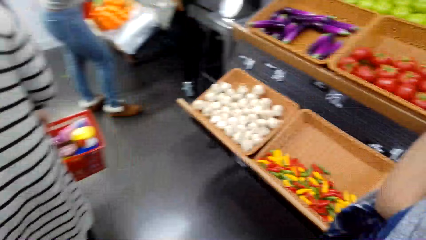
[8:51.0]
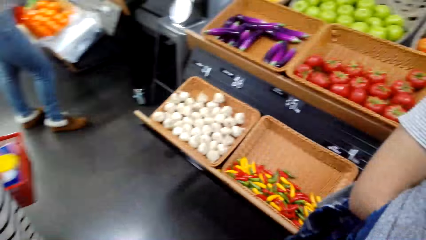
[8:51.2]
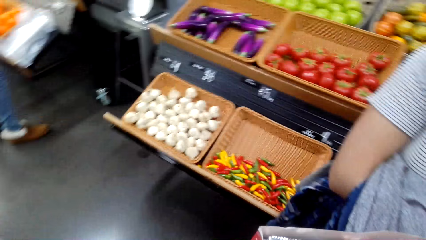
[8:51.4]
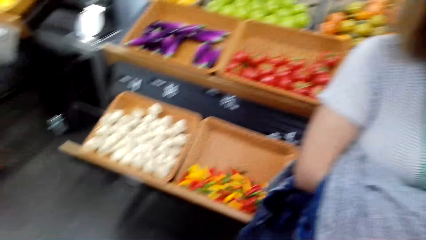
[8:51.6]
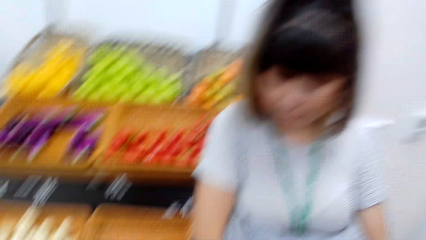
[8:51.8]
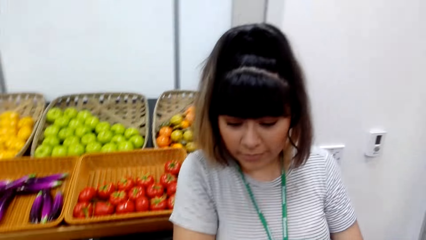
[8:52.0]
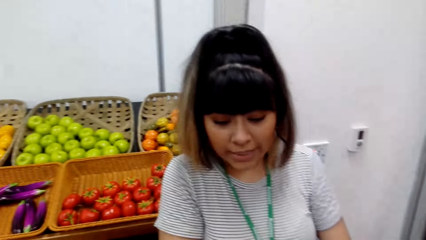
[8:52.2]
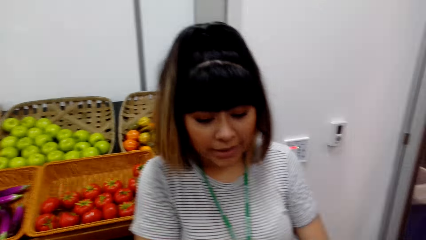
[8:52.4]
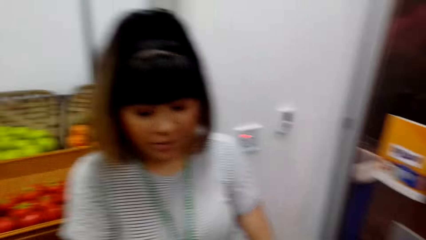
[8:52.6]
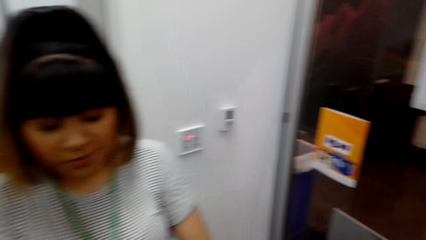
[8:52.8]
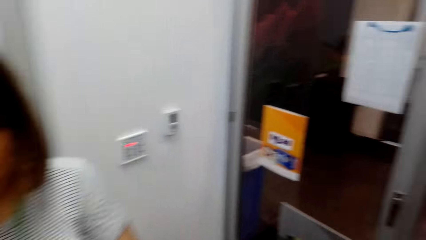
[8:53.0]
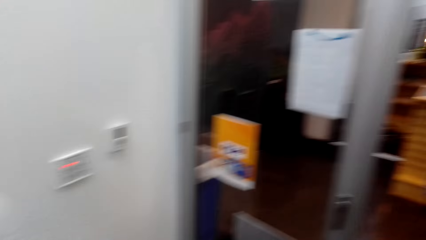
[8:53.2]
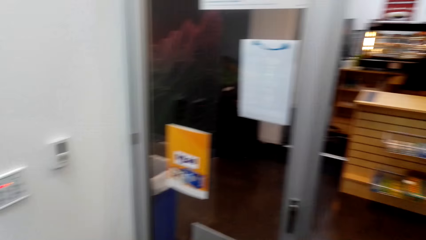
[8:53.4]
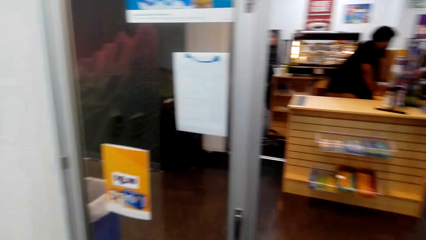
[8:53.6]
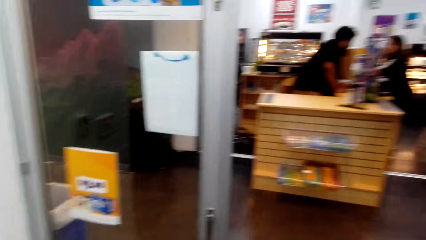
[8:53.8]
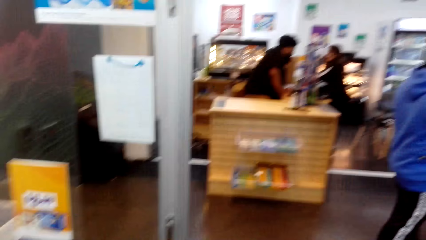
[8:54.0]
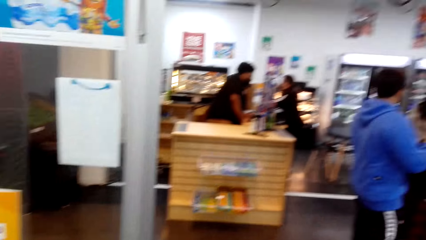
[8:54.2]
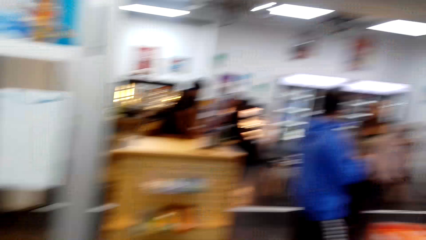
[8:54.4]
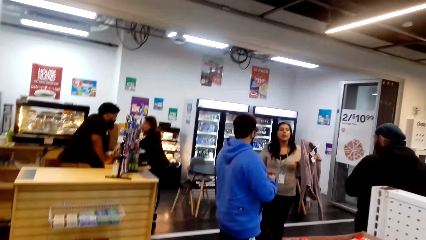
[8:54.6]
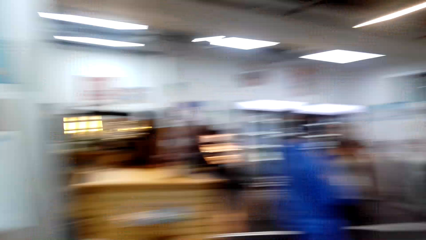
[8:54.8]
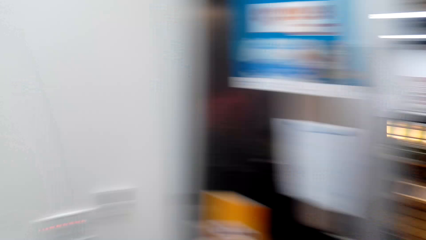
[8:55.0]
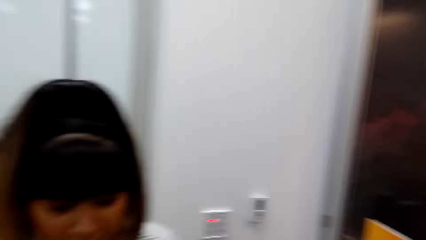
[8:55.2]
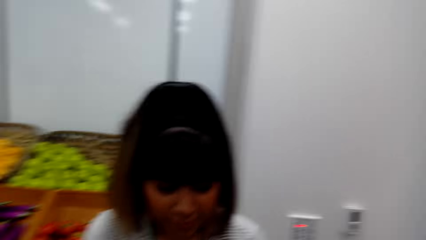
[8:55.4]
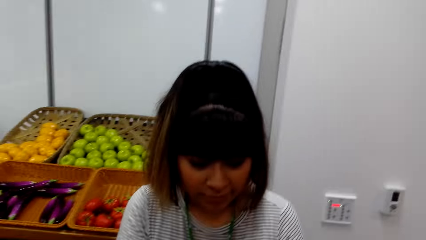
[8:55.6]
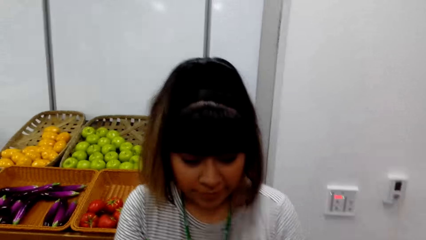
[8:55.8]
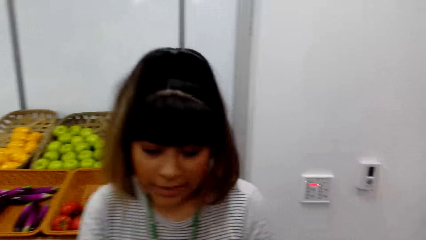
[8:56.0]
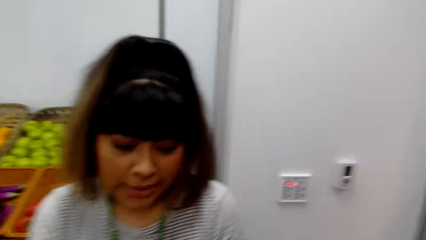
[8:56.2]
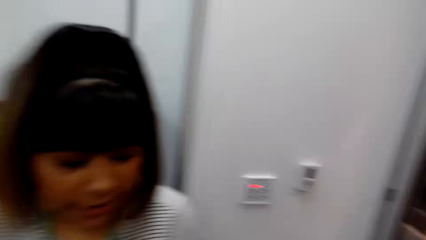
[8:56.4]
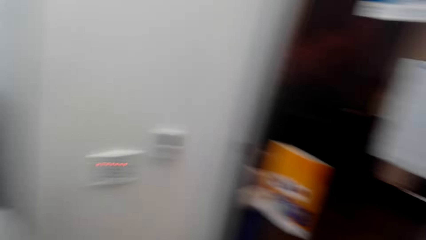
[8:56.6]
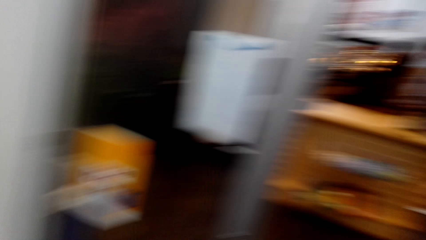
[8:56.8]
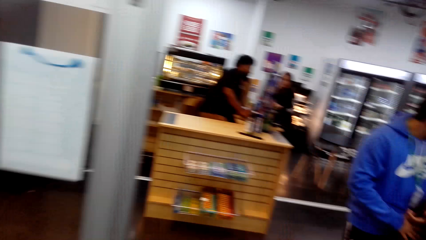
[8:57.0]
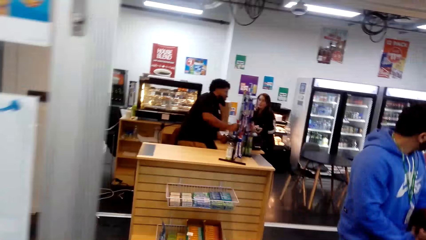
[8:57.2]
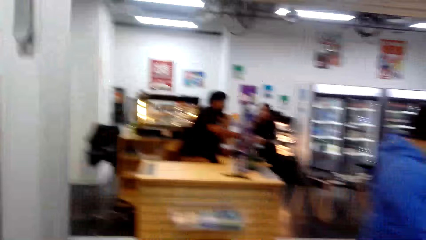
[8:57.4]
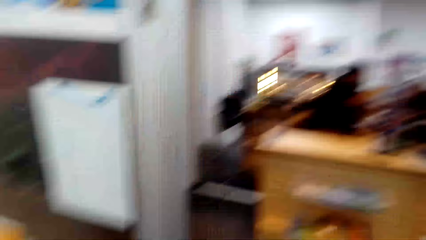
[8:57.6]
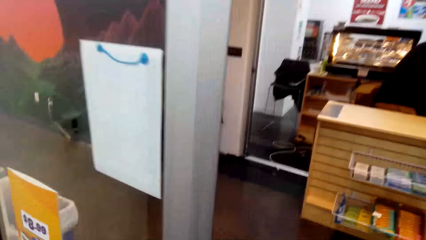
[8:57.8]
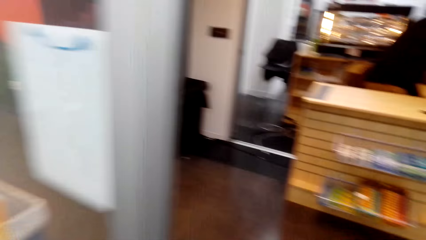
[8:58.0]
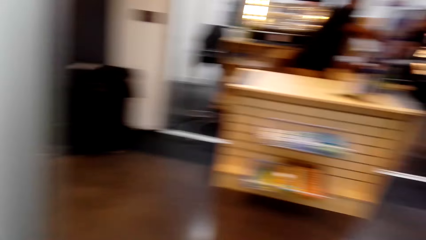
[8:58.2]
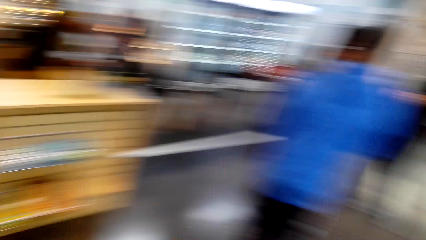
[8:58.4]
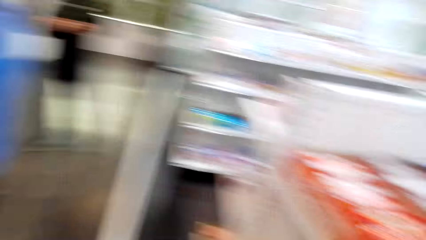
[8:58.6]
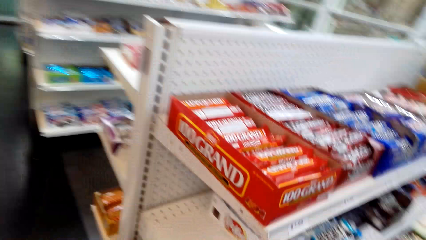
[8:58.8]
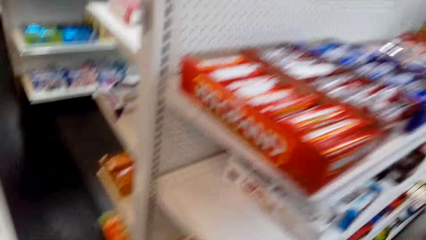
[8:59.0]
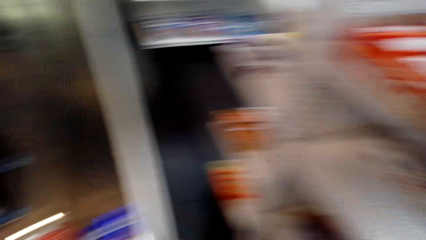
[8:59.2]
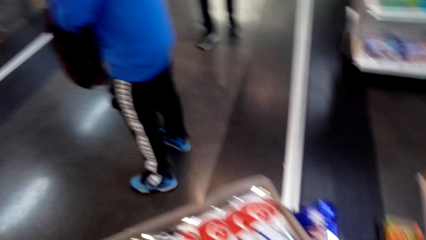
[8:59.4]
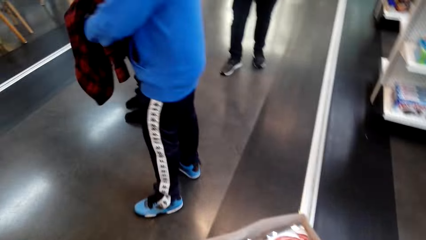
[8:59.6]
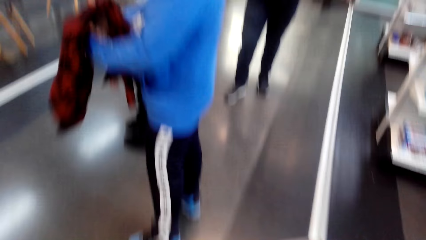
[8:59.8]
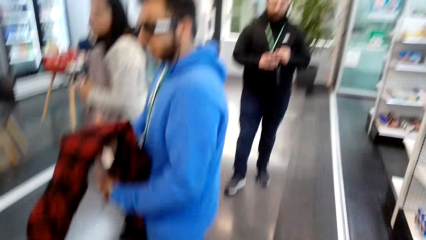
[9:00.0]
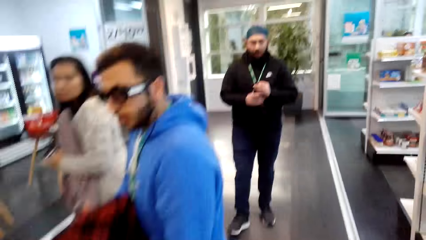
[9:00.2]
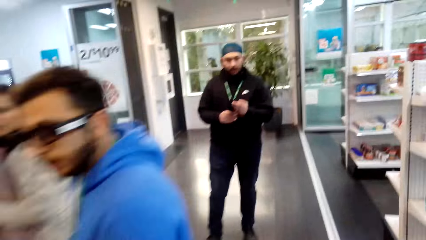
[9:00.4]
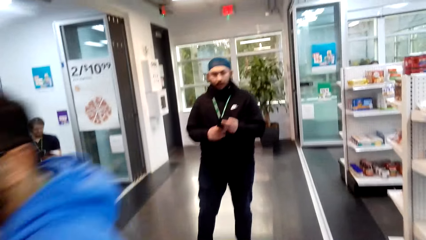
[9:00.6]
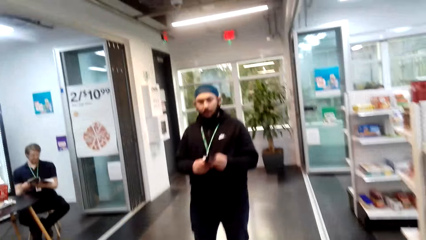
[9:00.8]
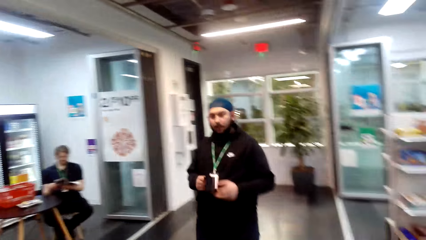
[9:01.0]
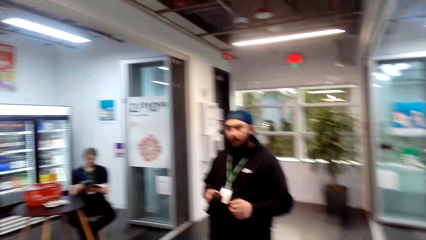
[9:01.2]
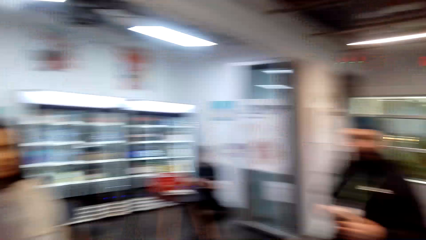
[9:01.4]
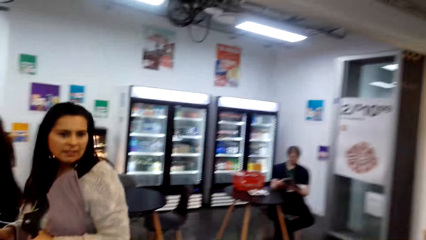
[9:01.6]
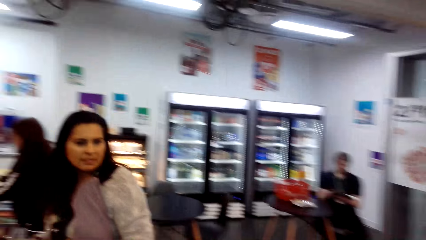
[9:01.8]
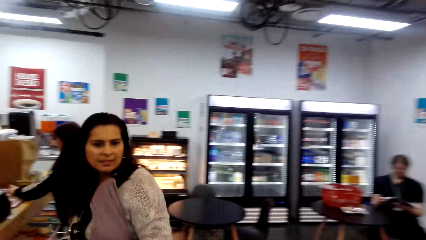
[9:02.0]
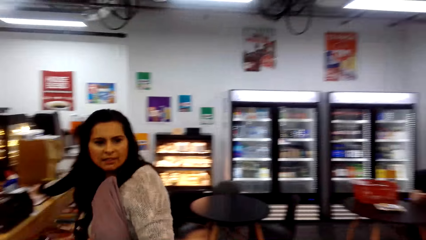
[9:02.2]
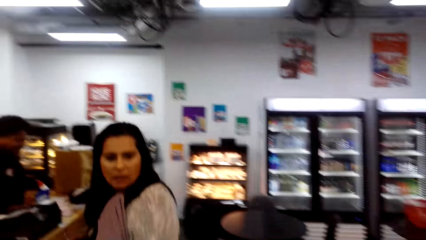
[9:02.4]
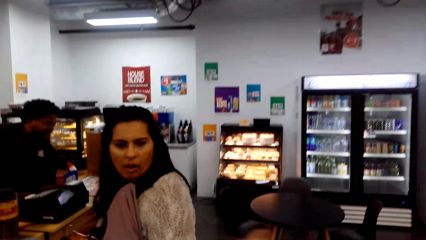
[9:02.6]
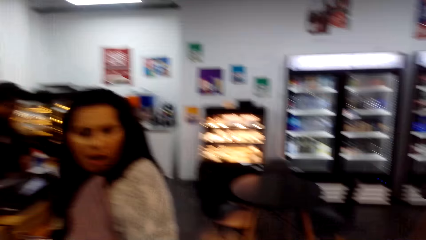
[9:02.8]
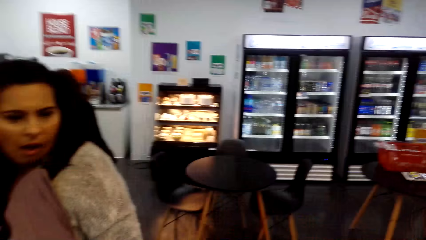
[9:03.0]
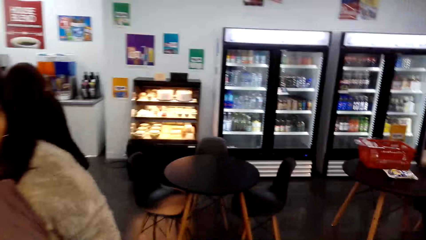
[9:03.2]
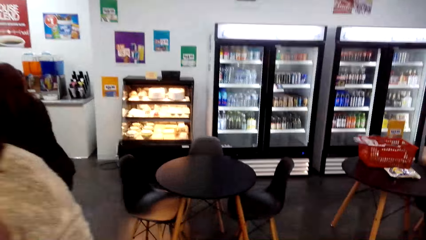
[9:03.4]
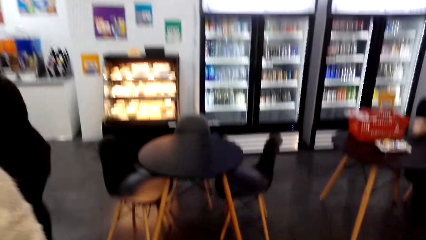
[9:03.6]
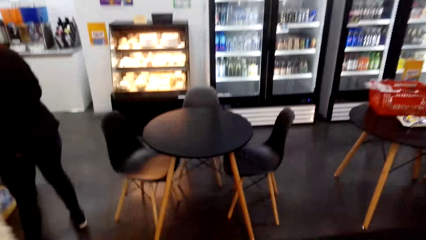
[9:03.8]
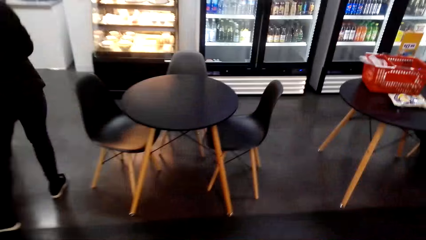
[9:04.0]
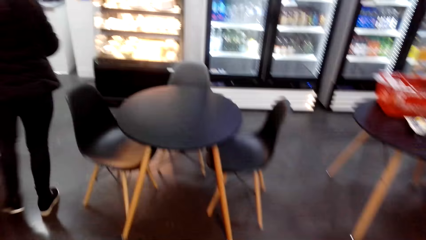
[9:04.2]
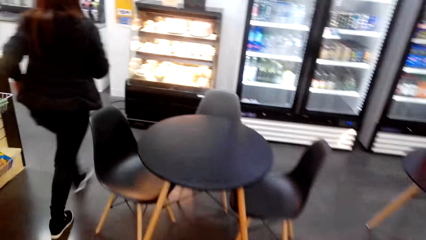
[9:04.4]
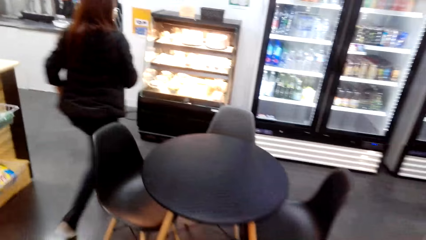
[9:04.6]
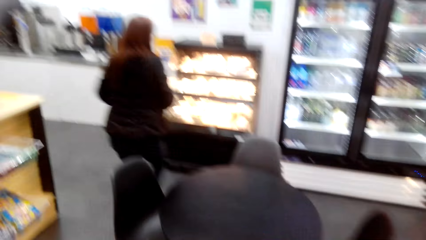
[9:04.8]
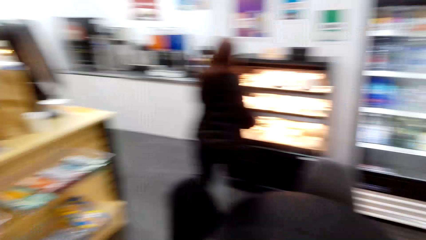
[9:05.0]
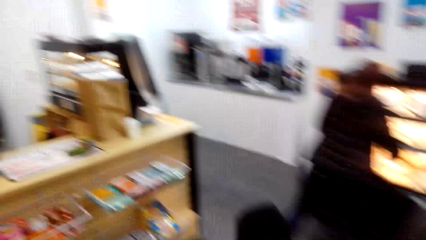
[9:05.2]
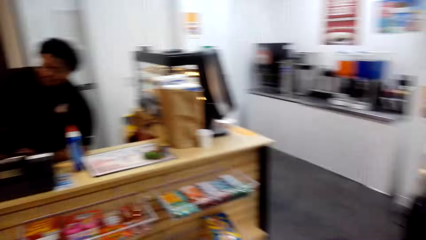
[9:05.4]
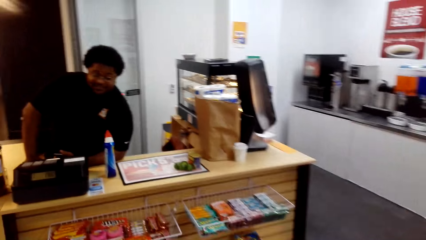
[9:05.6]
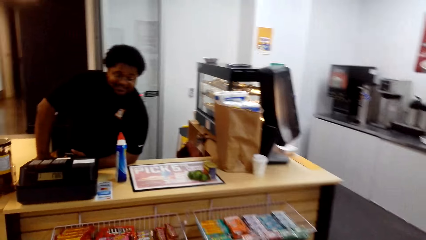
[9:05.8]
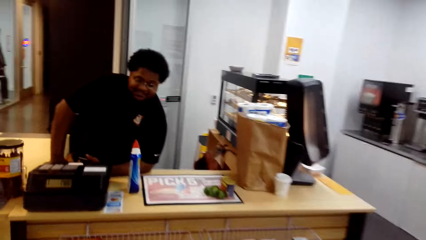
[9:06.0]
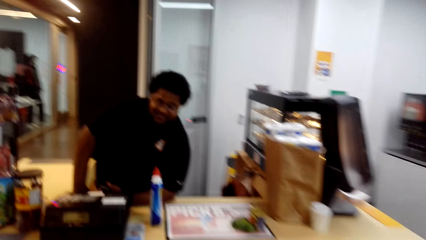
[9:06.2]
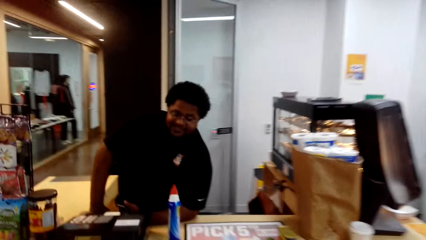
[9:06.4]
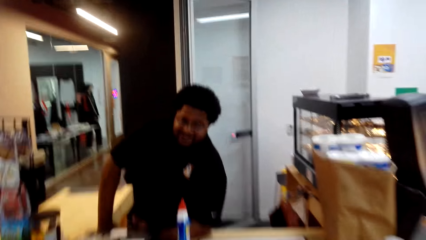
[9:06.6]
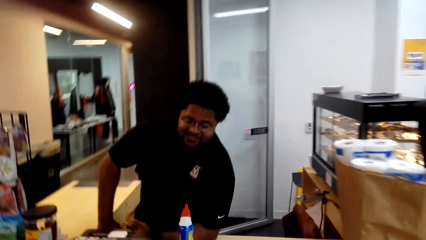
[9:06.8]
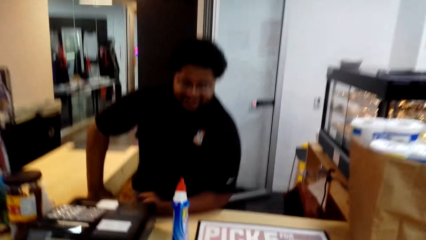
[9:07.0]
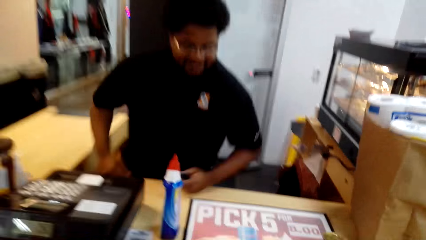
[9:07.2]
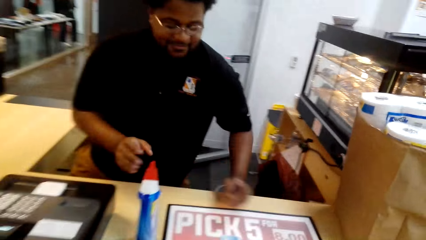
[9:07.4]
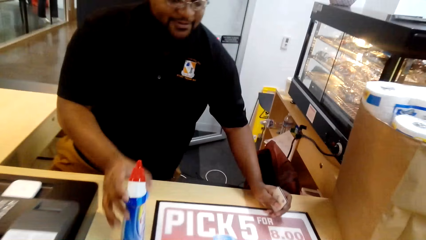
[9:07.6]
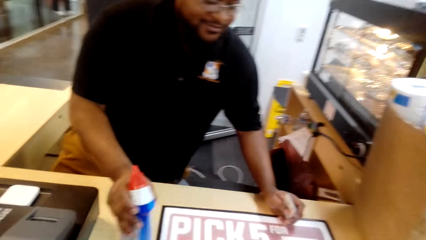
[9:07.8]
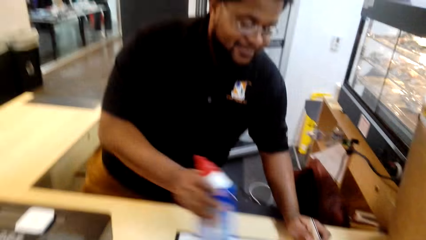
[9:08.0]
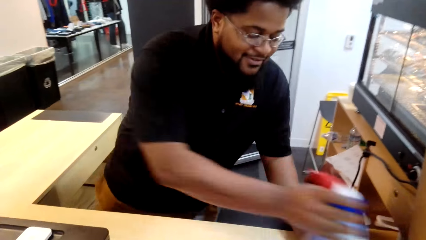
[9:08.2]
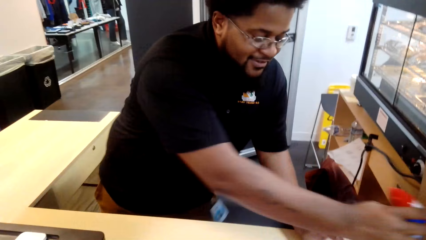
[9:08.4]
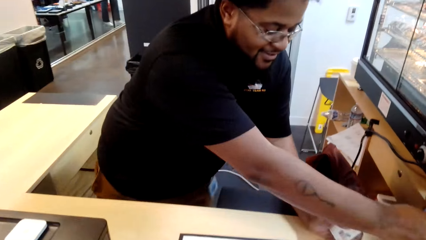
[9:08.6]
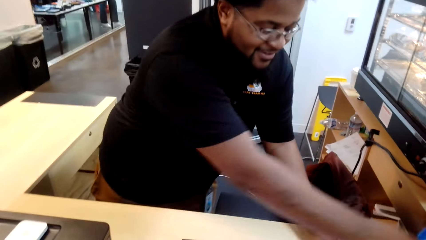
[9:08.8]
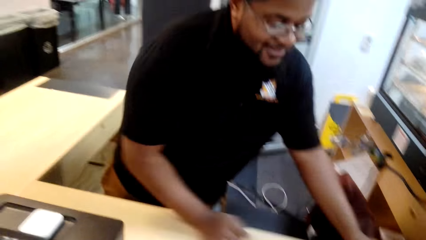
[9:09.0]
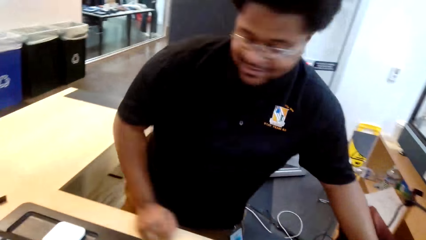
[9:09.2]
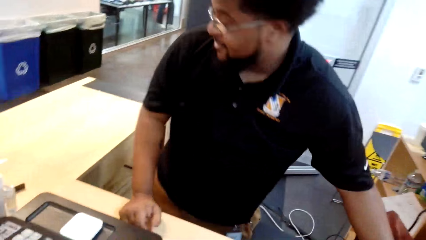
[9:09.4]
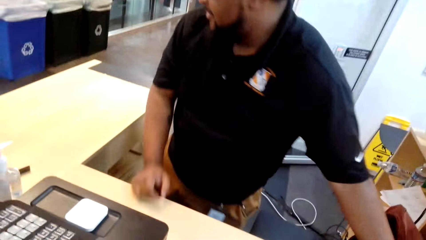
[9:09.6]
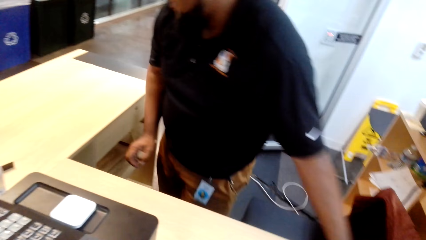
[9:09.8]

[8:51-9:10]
The camera wearer looks around in the supermarket. The camera wearer and a person walk around in the supermarket. A cashier adjusts a bottle on the supermarket counter.
